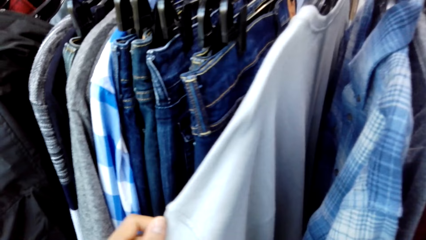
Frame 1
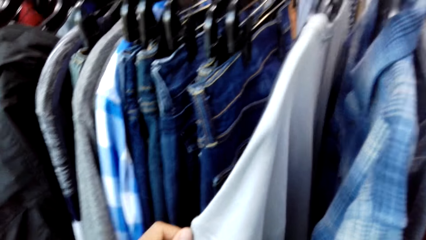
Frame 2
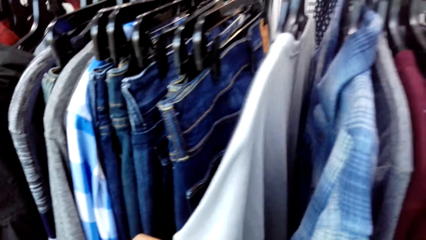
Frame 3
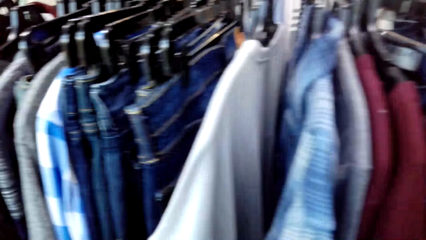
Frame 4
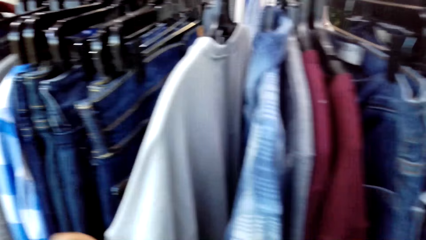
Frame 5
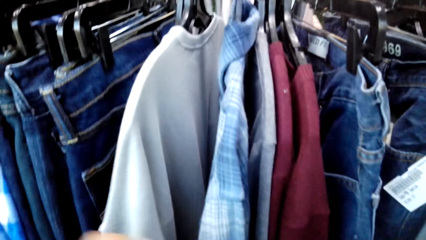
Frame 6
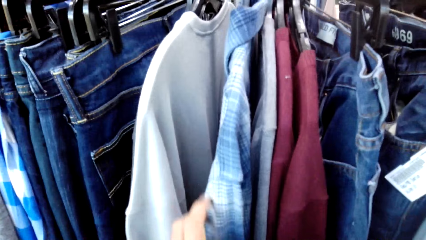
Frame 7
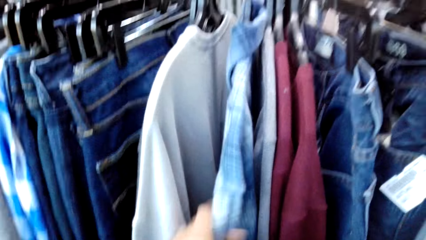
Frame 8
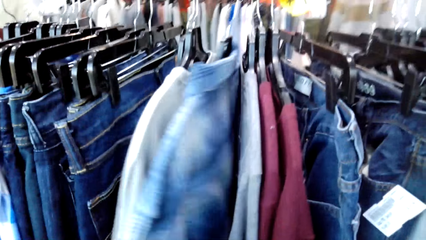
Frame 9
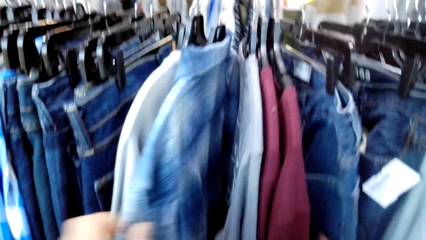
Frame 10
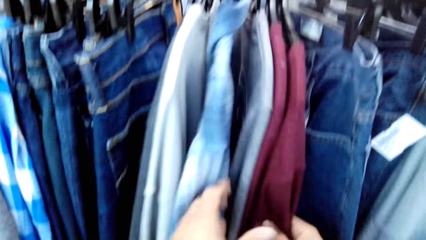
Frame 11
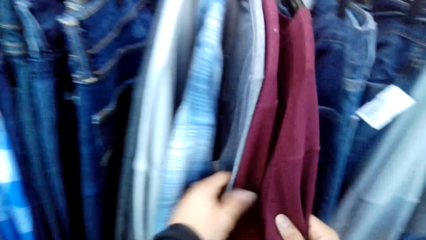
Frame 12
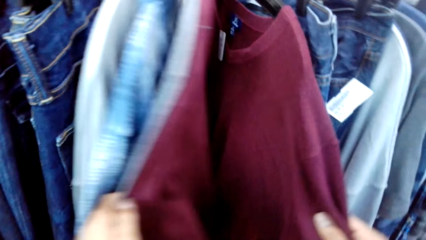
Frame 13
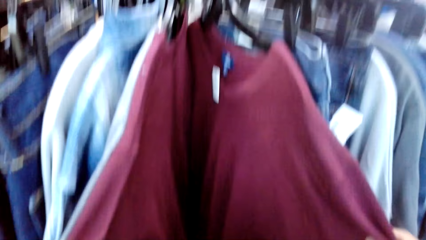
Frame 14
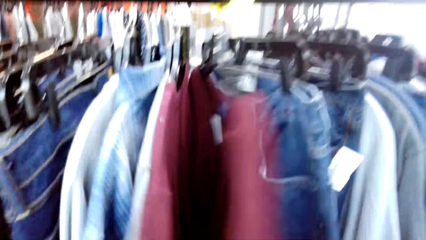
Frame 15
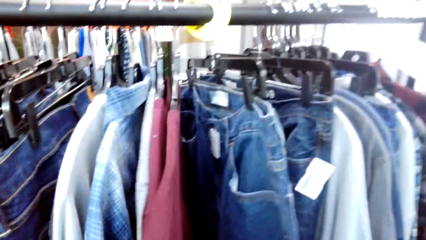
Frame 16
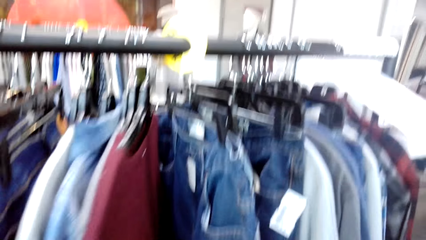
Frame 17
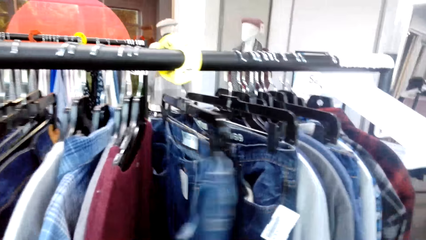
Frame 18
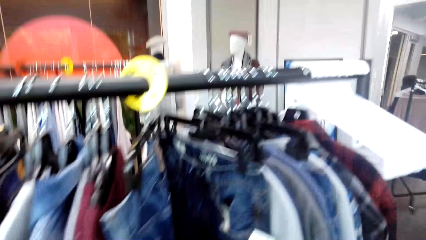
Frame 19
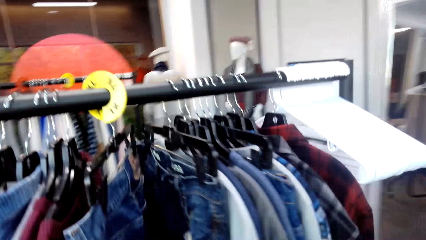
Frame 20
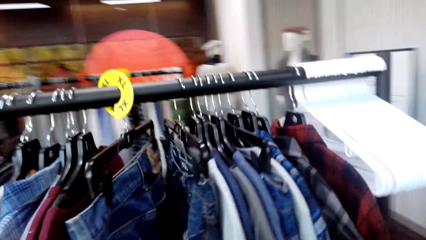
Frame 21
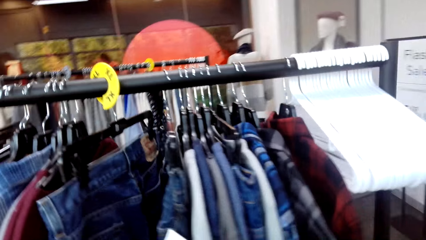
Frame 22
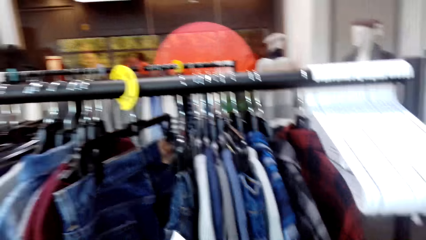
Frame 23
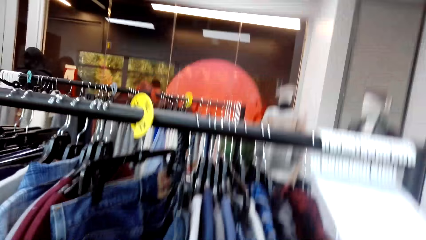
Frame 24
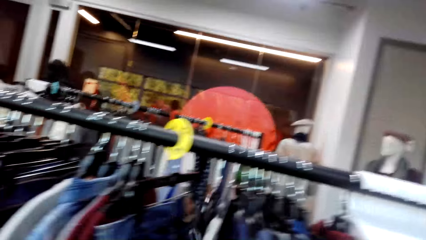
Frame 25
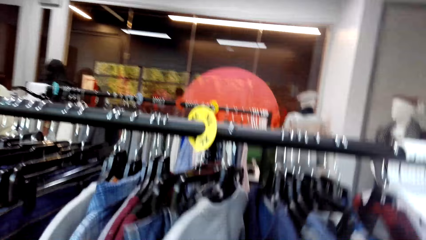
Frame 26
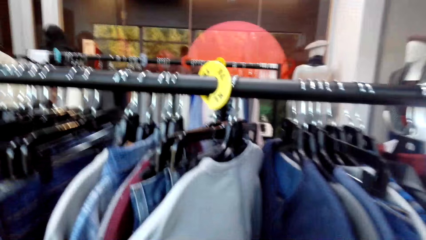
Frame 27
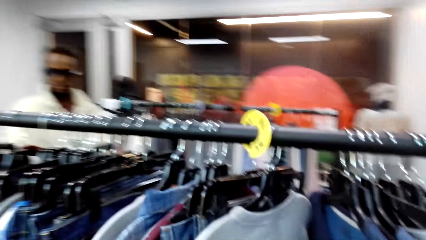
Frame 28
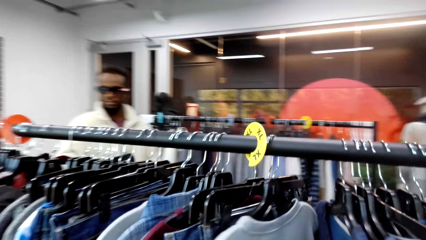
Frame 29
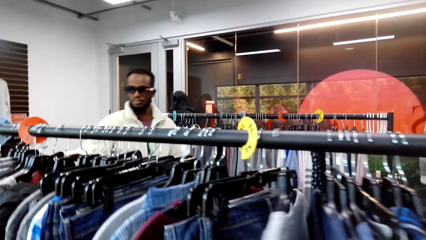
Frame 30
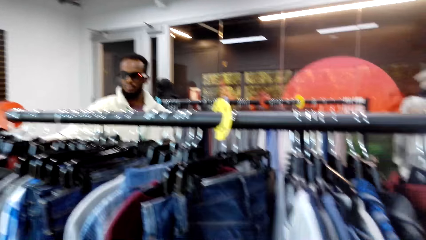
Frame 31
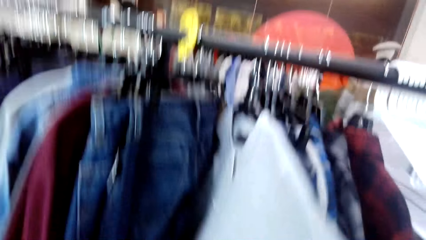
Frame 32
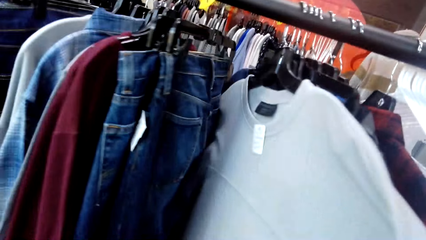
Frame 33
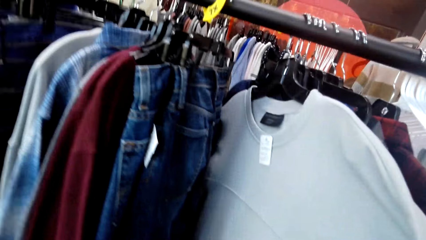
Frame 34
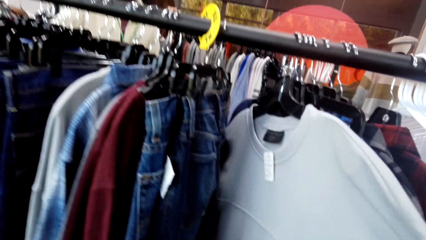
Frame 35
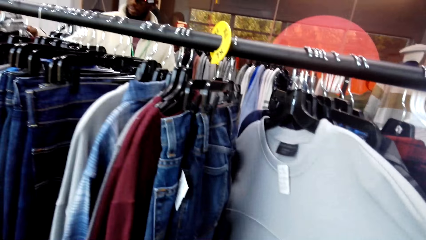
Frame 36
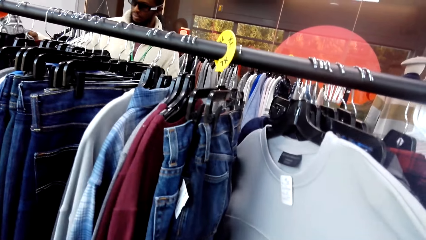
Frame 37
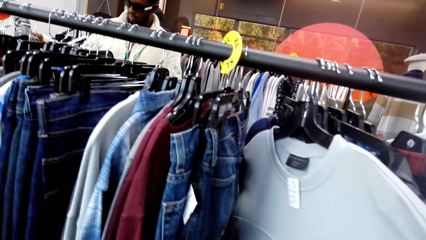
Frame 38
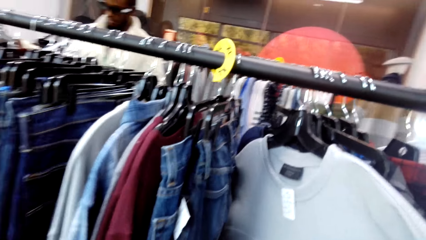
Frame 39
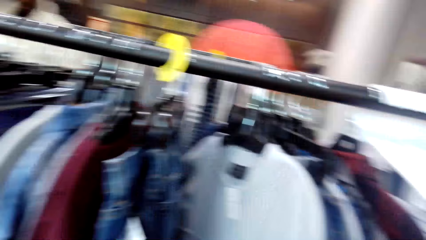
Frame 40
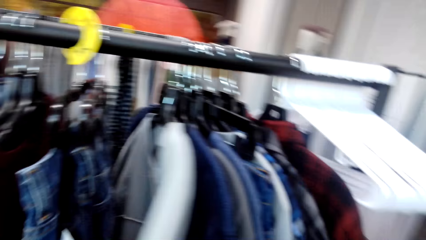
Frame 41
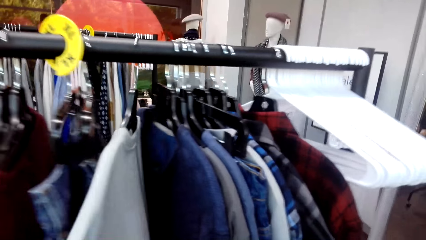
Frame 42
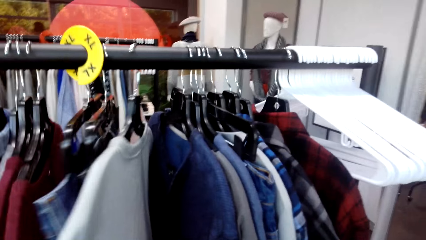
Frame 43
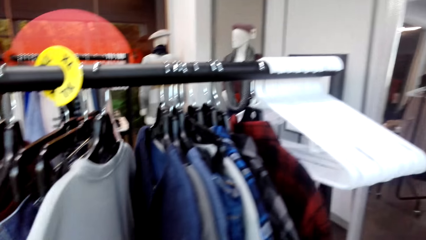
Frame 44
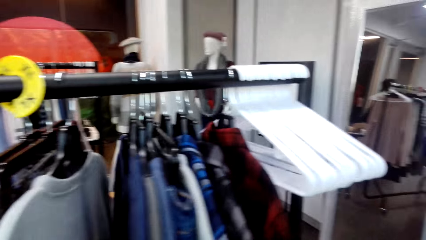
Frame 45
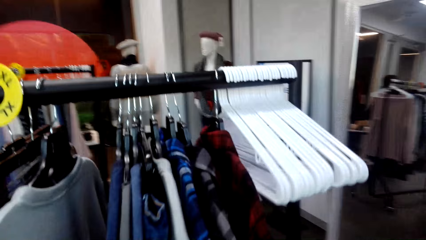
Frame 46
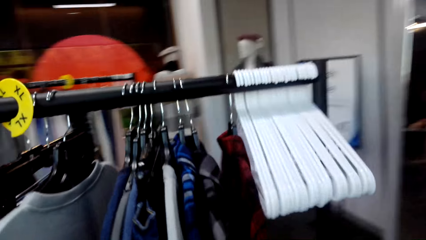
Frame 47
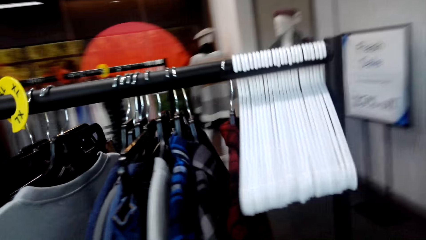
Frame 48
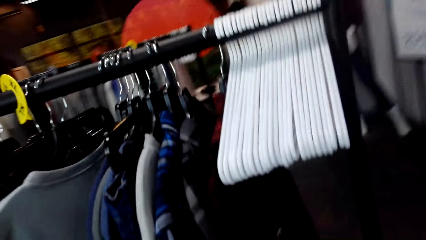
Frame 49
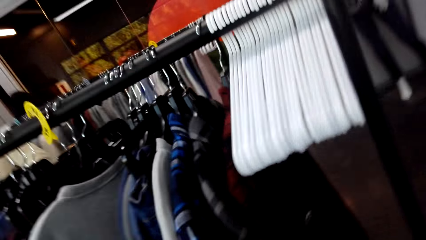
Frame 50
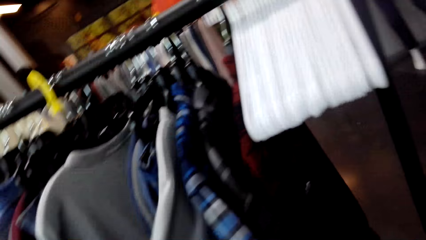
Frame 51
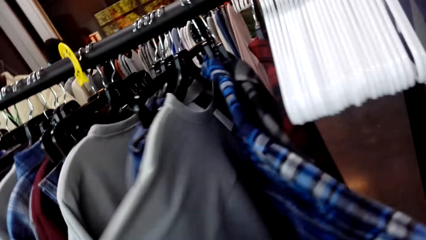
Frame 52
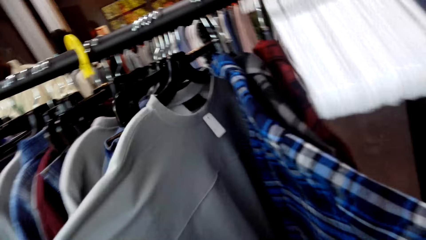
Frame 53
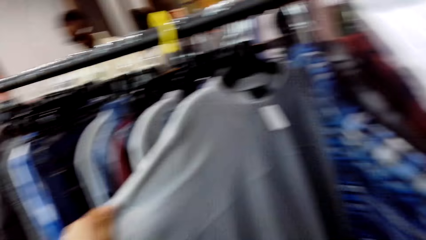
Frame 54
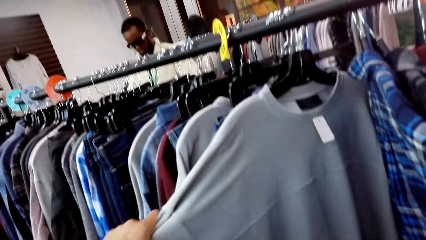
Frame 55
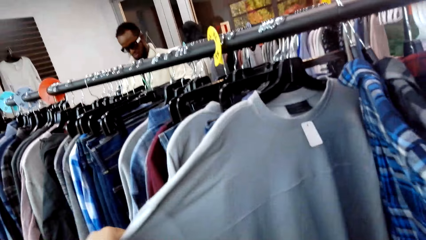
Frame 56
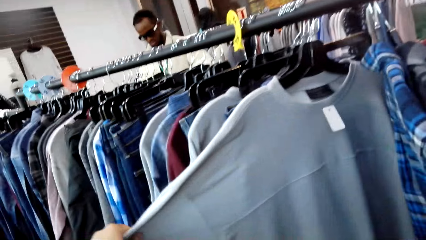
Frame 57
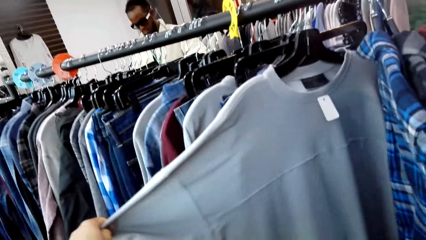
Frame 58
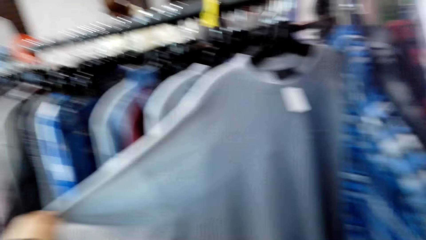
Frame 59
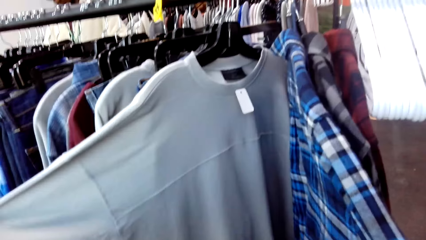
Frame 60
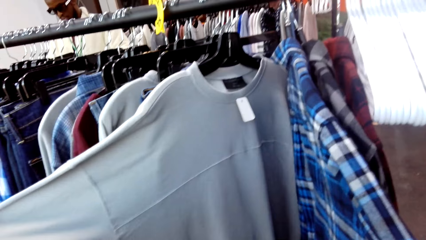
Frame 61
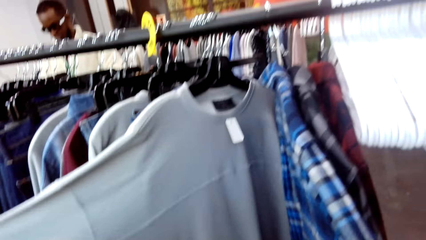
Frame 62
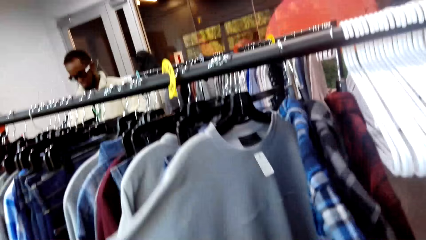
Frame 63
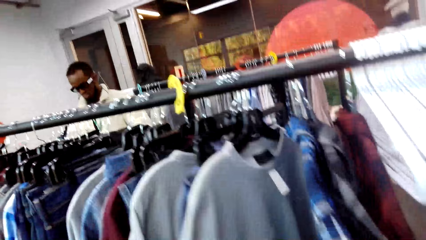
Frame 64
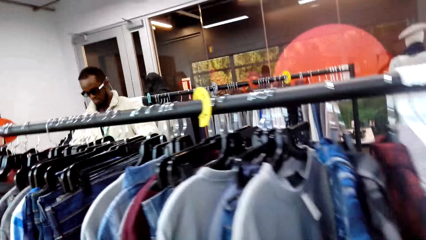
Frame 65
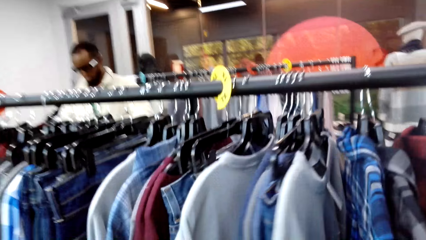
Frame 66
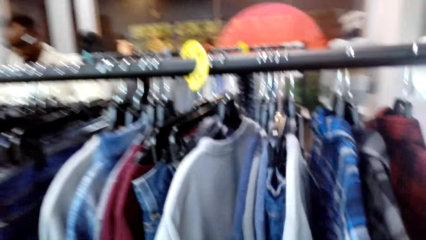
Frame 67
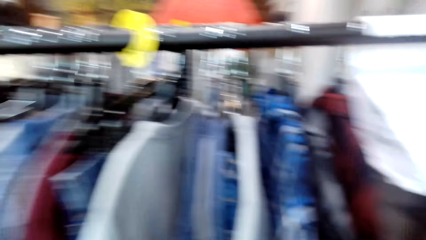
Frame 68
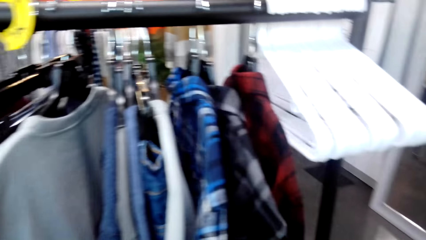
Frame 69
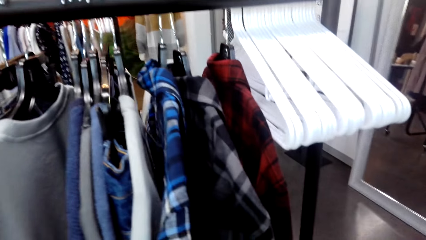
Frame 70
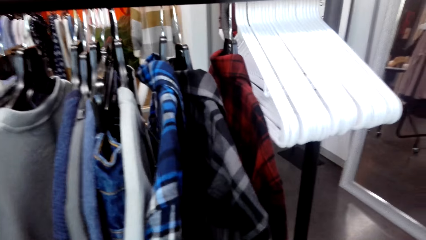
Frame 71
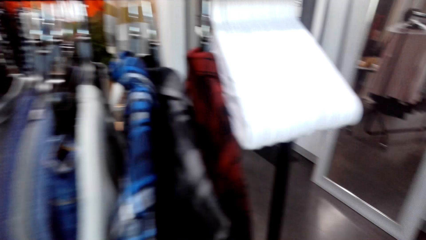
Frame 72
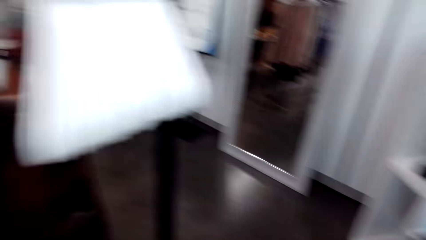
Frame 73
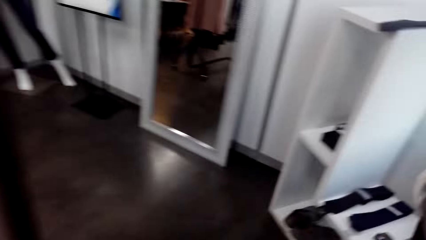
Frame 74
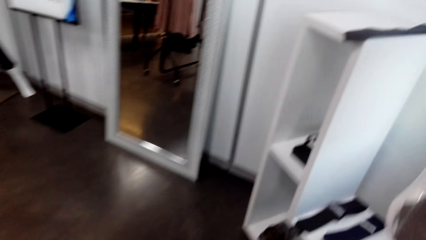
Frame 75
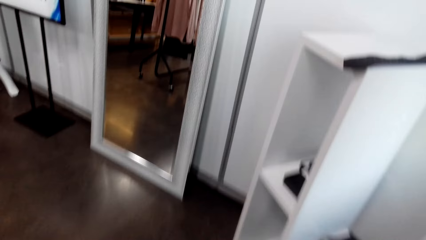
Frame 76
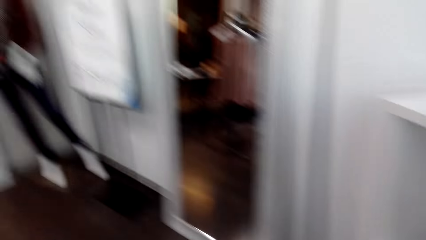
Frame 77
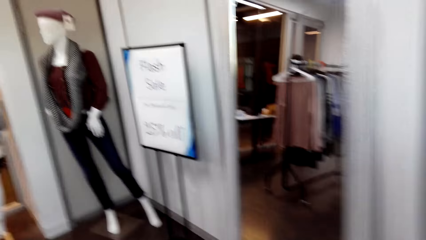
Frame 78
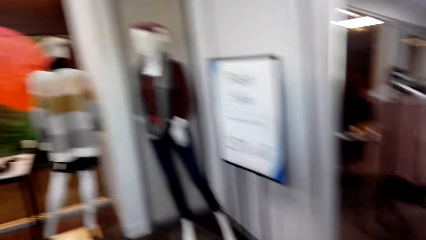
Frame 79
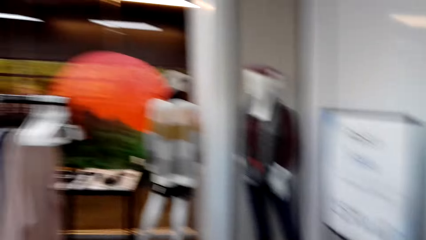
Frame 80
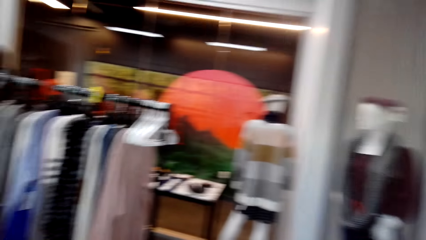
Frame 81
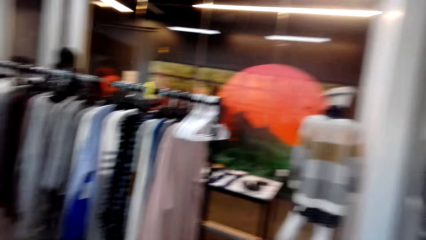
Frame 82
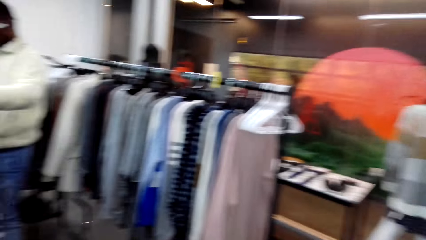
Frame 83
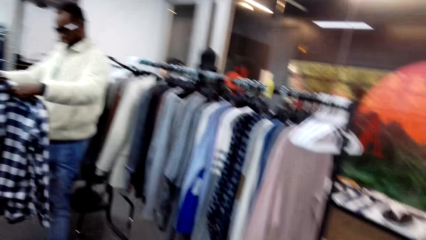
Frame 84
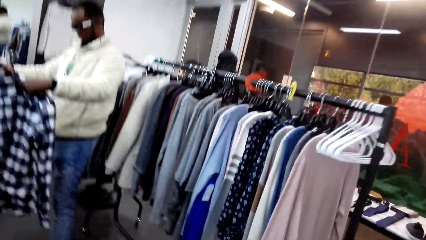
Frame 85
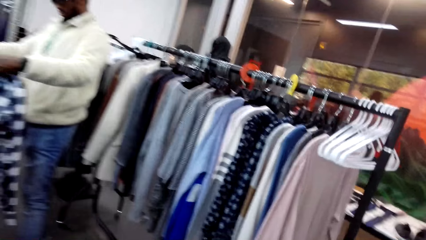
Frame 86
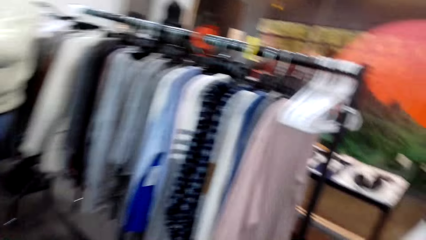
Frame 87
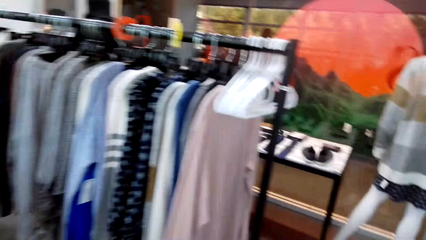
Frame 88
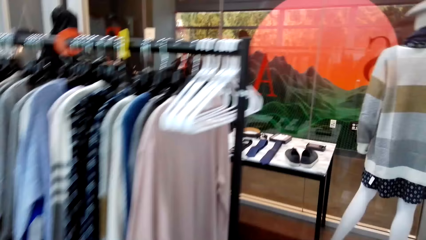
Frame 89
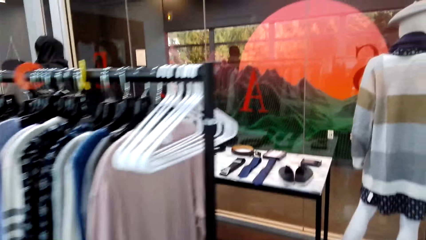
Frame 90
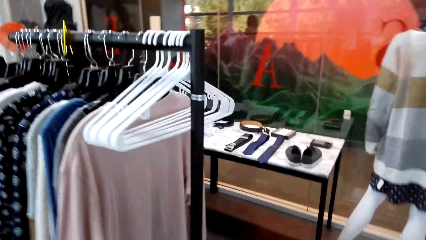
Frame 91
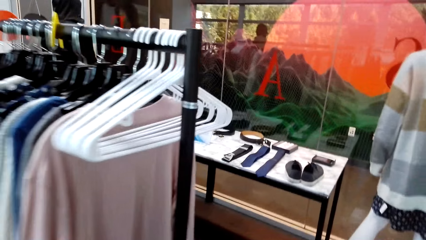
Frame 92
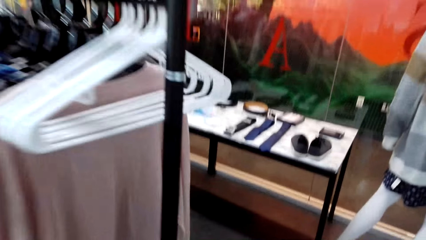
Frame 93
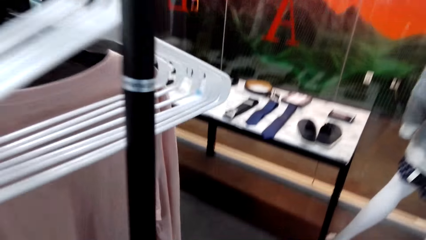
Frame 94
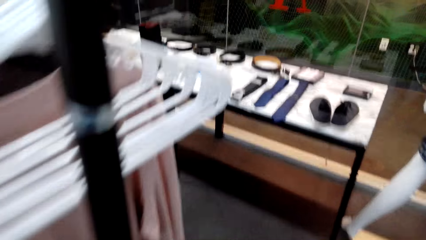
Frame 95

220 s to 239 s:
The camera wearer inspects a cloth with both hands. A person holds a cloth on the rack. The camera wearer holds the clothes on the rack. They look at the cloth. The person holds the cloth on the rack. The camera wearer looks around. They inspect the cloth with both hands. The person holds a shirt. The camera wearer looks around.
